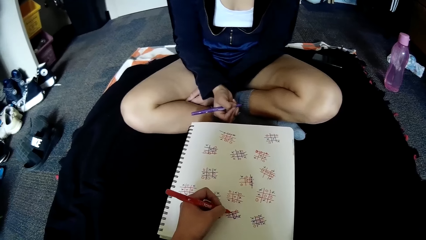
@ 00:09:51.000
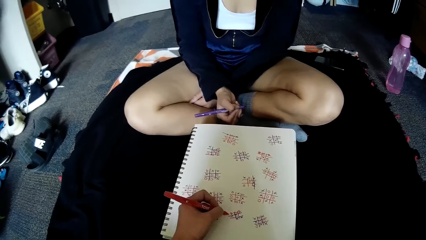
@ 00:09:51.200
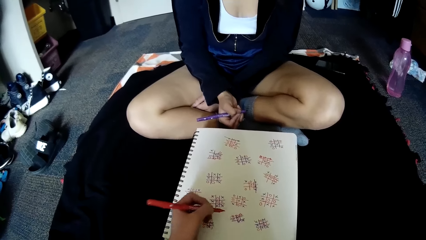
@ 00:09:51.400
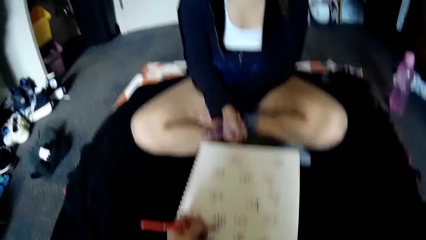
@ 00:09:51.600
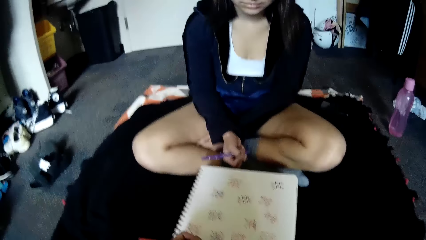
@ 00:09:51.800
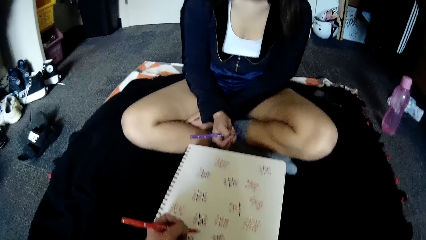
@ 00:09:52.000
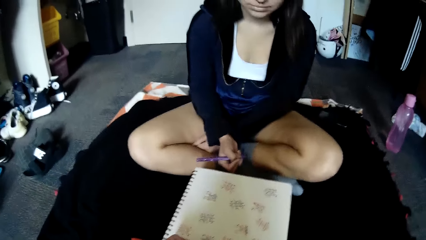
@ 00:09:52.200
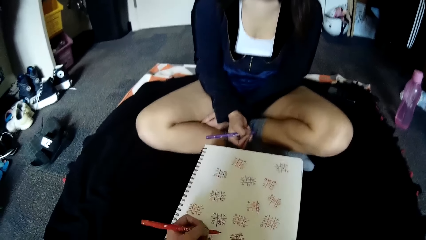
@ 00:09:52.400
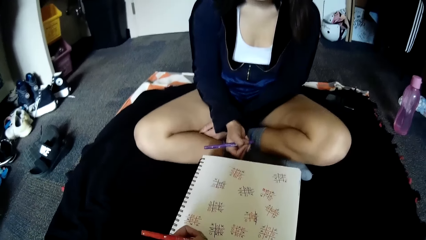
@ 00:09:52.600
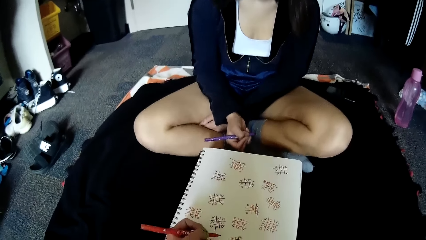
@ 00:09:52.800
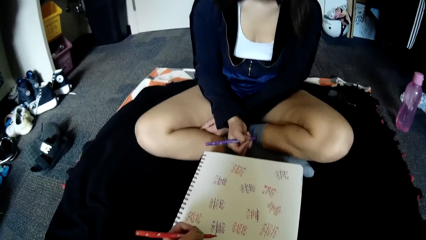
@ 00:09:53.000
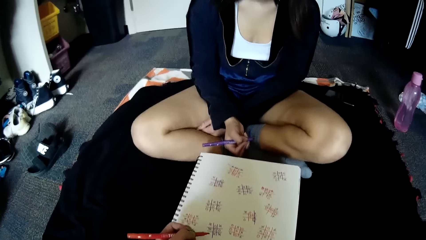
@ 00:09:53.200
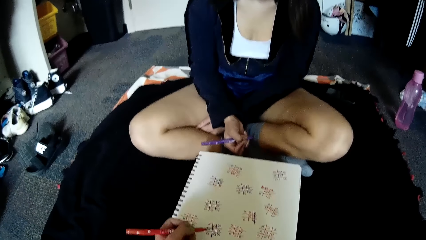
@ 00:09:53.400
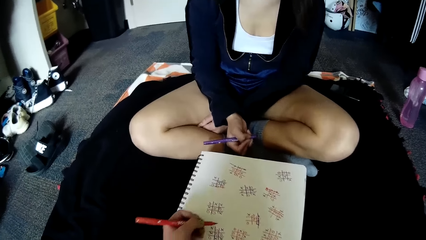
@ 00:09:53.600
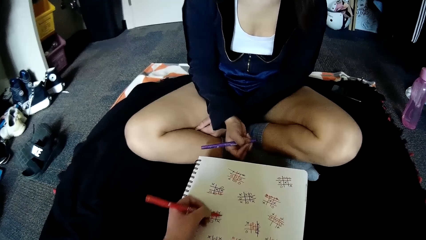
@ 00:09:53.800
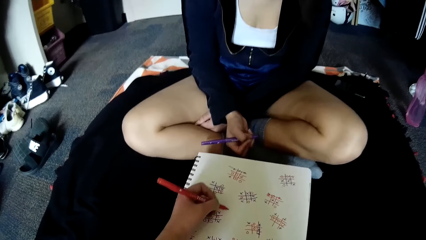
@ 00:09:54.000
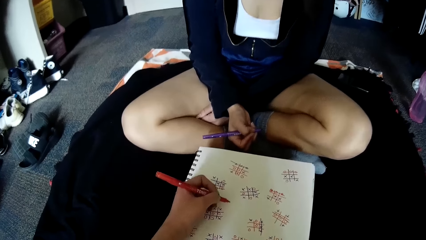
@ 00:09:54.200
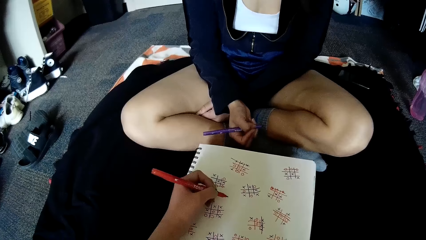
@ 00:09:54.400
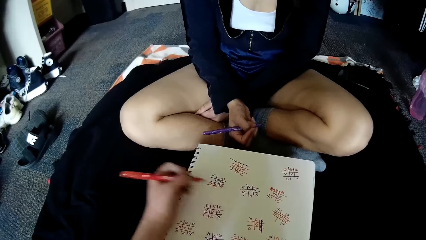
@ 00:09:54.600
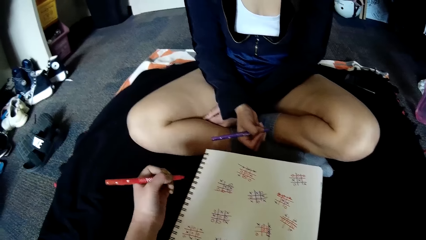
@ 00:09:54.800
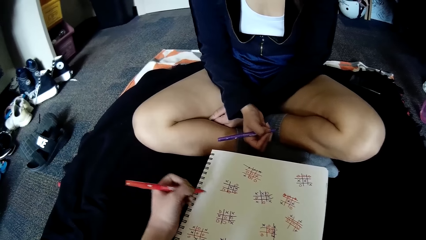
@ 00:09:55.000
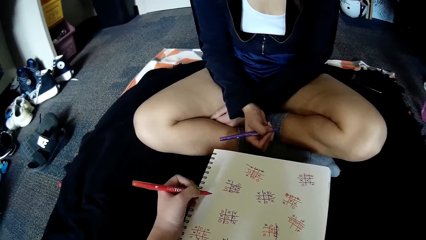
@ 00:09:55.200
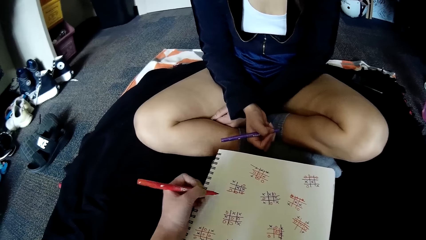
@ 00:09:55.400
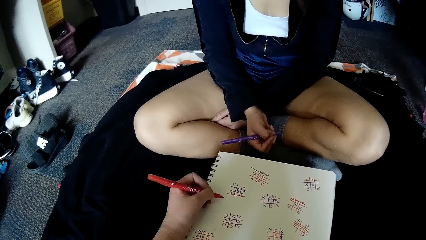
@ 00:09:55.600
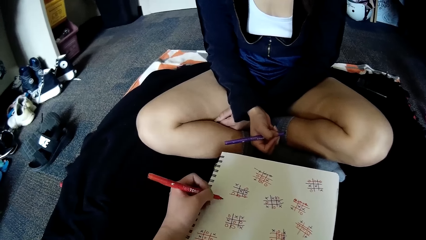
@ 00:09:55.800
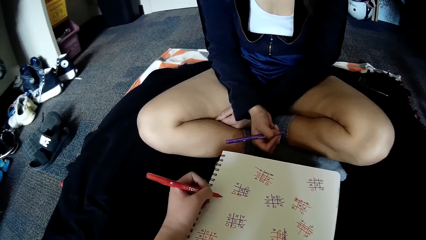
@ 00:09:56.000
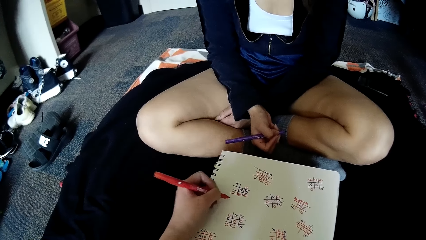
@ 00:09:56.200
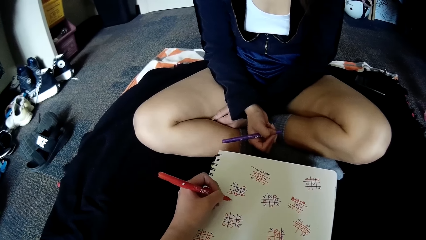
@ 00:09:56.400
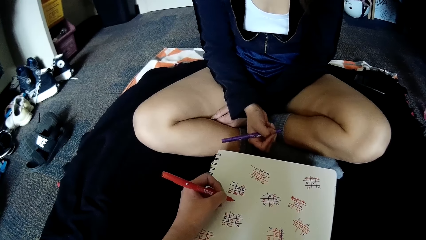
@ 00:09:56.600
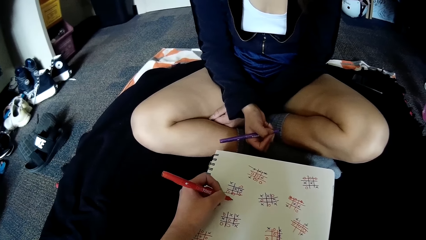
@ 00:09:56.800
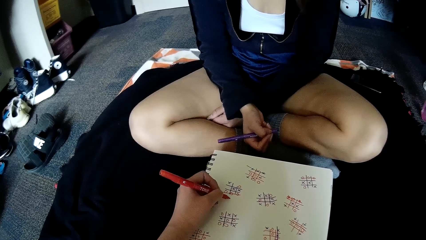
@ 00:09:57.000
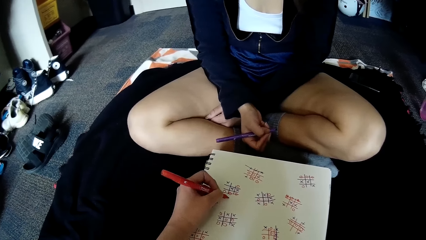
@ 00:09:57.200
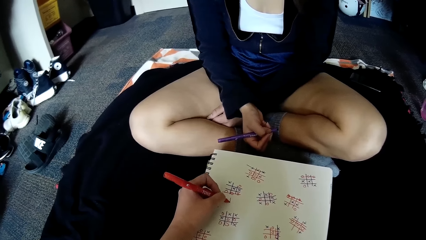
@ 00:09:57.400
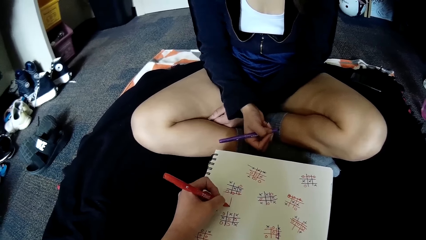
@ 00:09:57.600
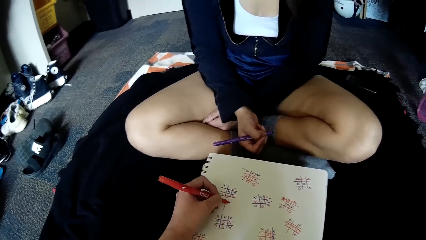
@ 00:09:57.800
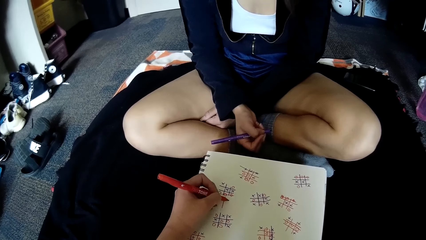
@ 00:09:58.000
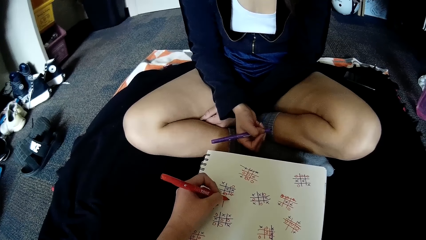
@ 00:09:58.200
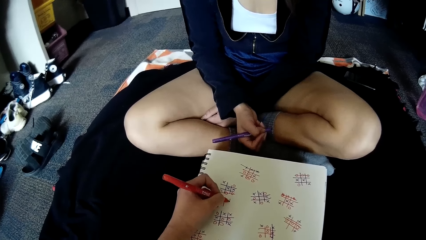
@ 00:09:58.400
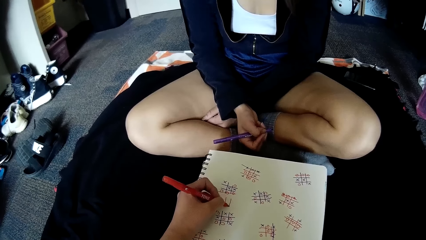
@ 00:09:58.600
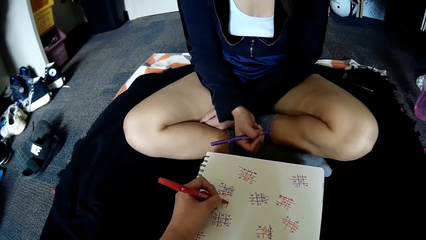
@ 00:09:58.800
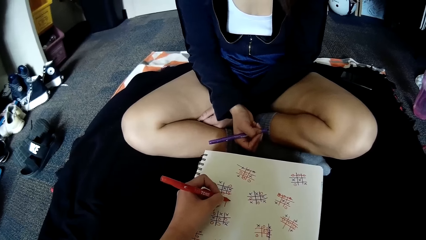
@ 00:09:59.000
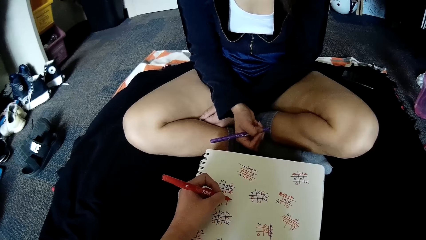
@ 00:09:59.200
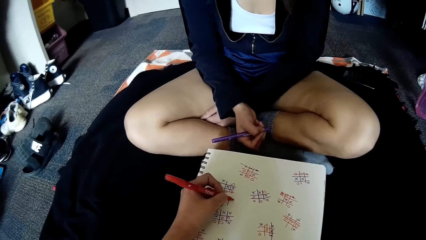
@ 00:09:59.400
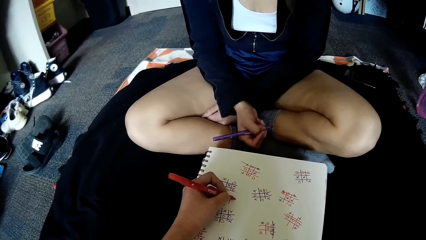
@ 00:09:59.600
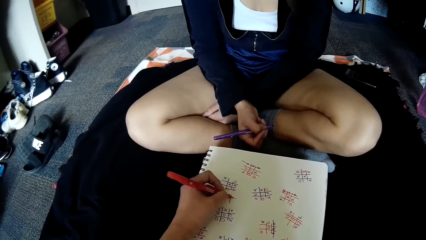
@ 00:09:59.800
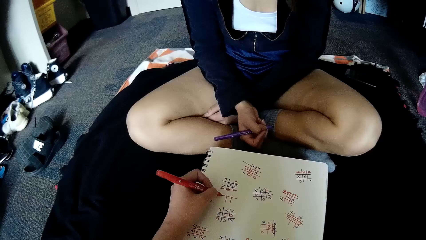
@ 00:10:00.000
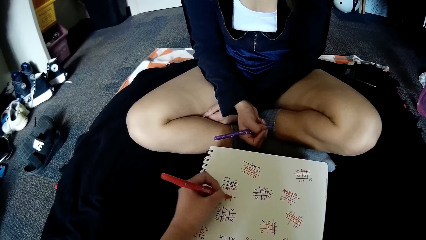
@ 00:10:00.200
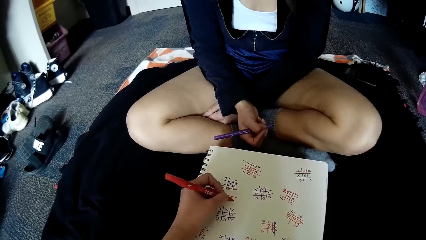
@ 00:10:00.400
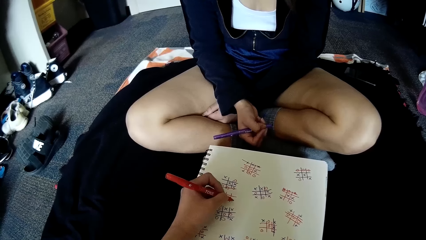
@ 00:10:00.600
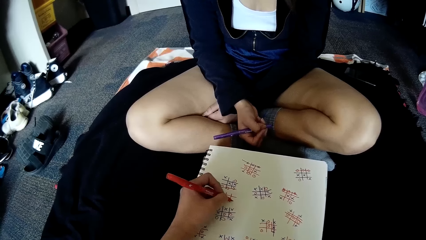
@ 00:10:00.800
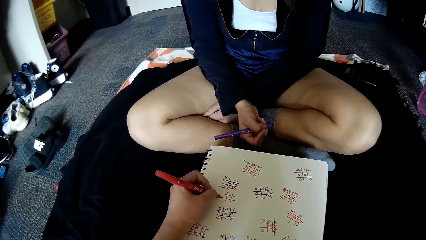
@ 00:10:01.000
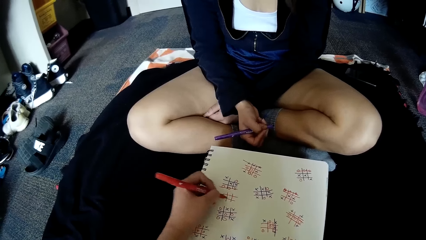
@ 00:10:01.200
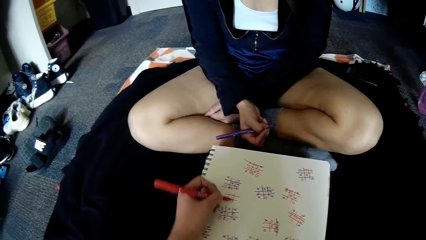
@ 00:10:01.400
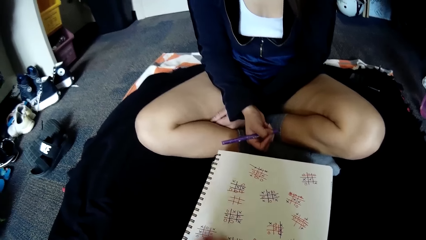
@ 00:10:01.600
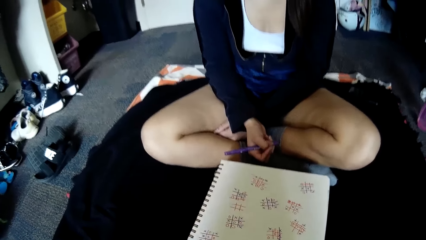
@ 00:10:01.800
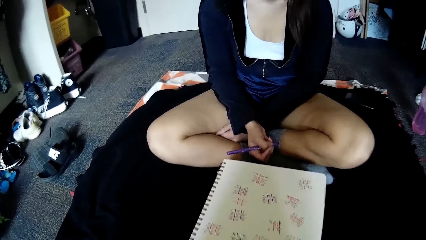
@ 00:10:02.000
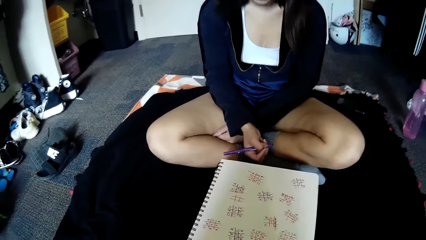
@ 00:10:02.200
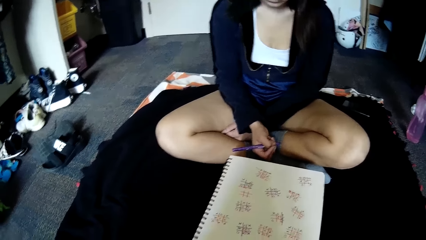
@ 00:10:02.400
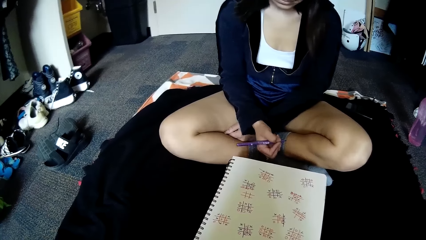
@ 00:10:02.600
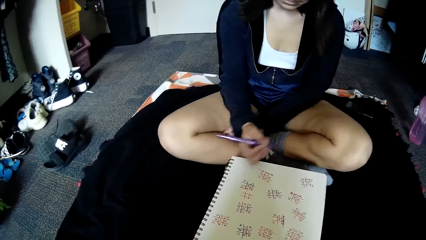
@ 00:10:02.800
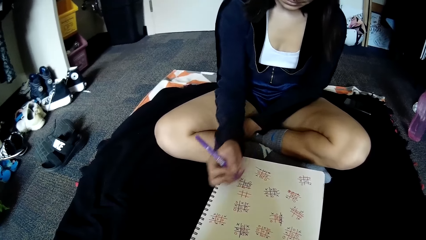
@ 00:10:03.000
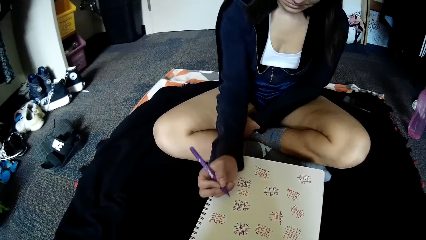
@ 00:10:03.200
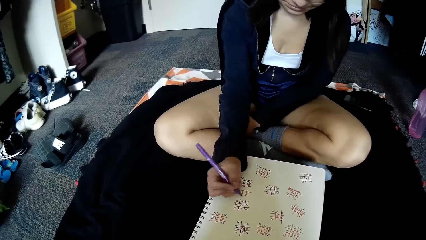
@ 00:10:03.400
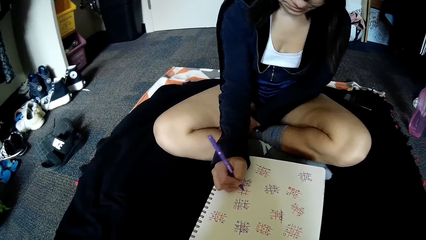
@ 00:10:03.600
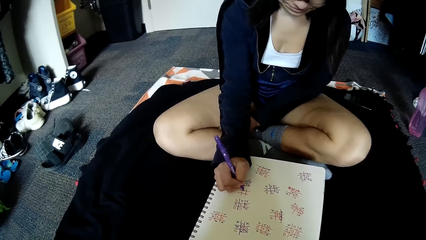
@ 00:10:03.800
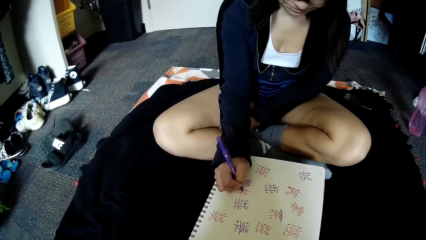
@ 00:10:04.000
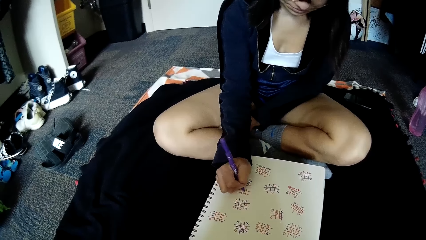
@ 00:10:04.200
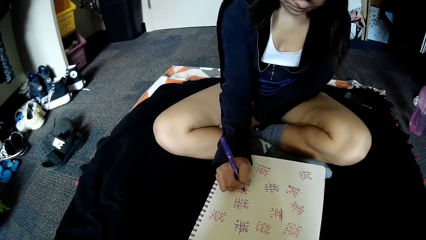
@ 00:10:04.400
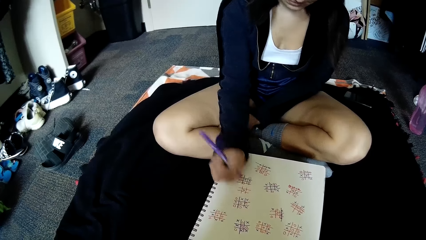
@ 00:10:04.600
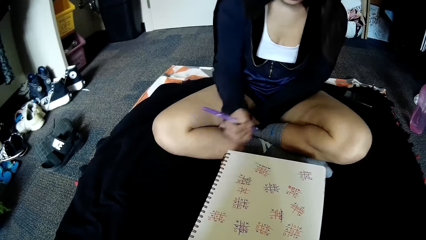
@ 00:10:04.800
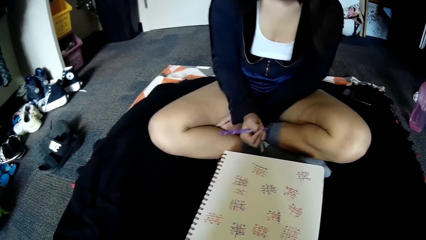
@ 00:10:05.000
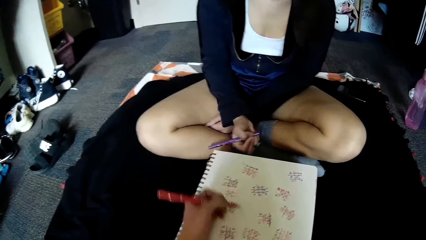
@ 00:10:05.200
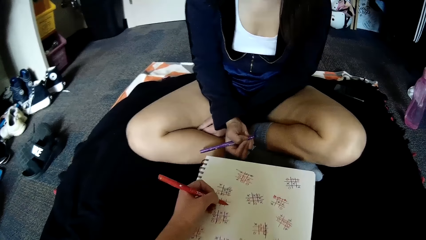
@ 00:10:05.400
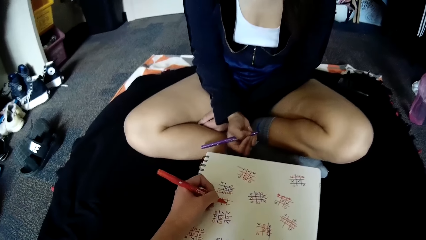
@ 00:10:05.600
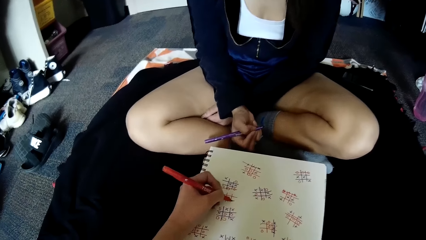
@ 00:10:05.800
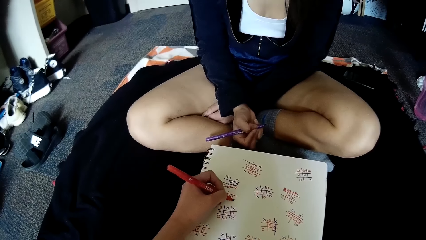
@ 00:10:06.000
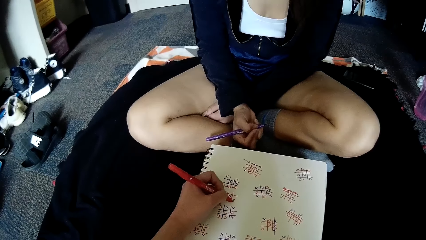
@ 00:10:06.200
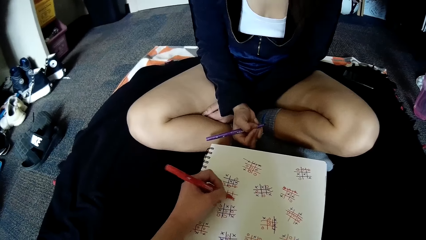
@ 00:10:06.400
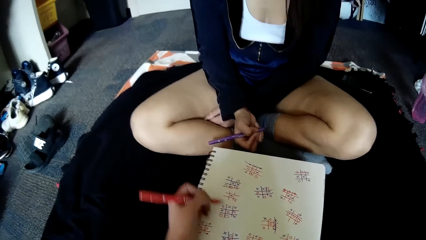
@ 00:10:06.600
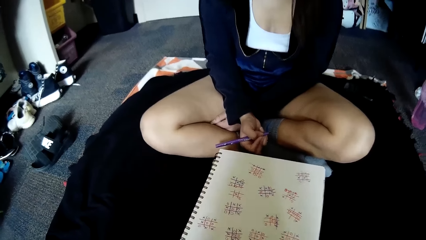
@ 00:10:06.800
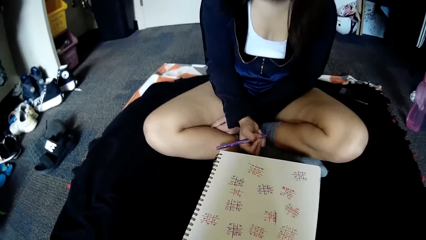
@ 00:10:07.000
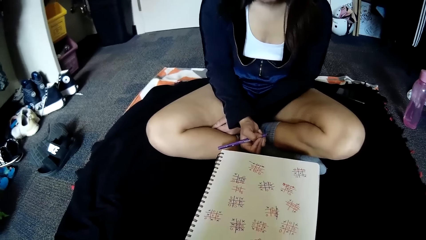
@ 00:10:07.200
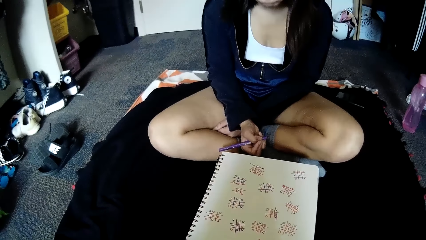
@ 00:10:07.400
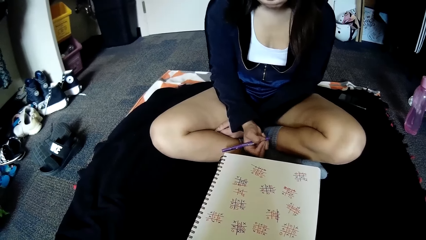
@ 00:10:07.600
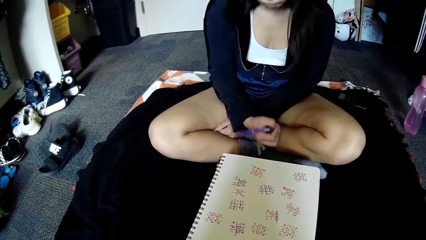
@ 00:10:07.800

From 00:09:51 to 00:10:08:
The camera wearer writes on the book. A woman writes on the book. The camera wearer writes on the book.
